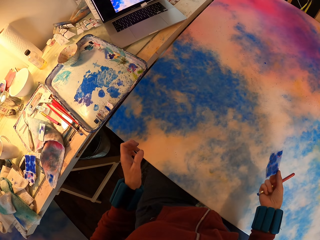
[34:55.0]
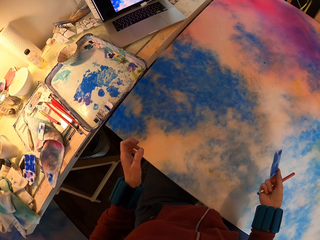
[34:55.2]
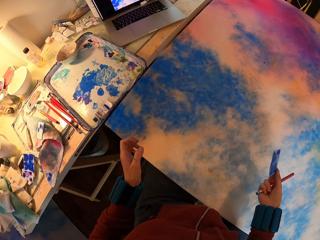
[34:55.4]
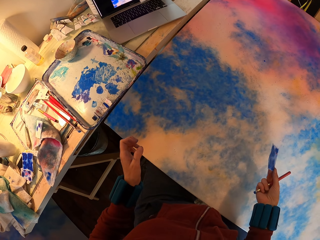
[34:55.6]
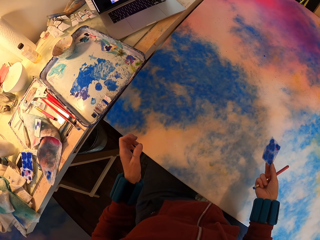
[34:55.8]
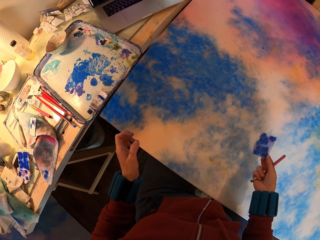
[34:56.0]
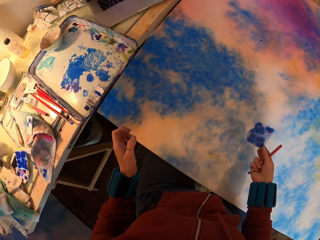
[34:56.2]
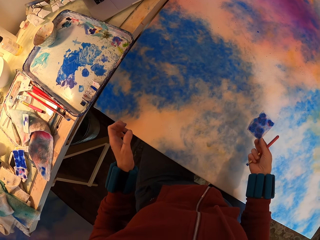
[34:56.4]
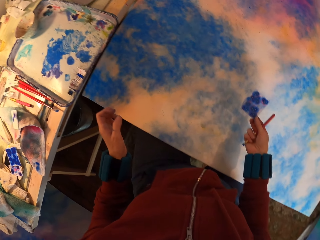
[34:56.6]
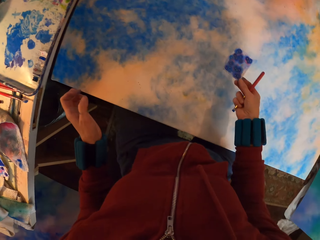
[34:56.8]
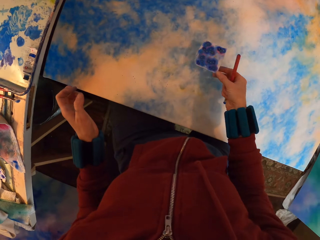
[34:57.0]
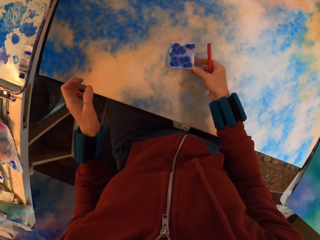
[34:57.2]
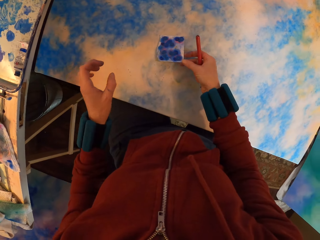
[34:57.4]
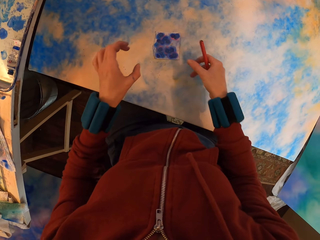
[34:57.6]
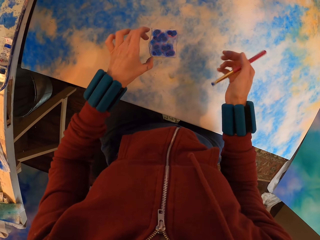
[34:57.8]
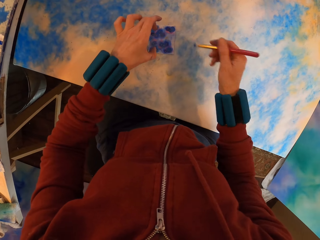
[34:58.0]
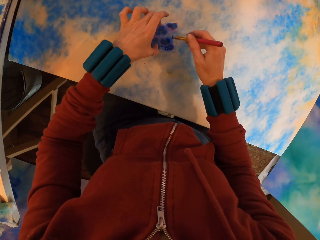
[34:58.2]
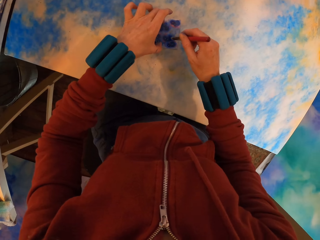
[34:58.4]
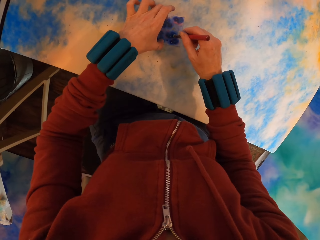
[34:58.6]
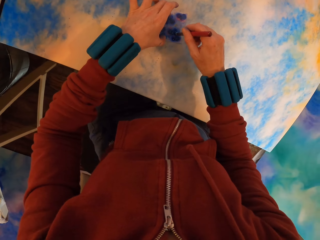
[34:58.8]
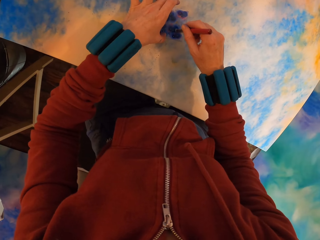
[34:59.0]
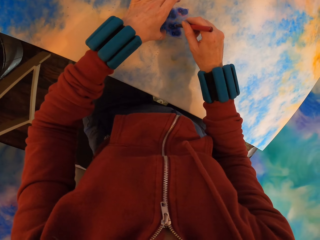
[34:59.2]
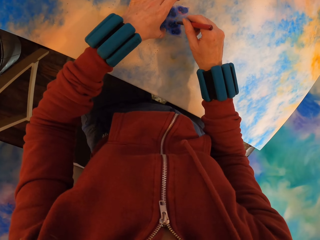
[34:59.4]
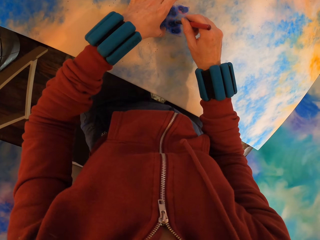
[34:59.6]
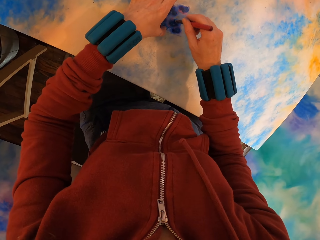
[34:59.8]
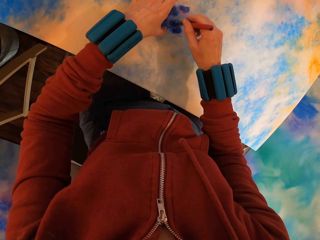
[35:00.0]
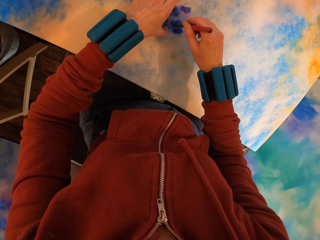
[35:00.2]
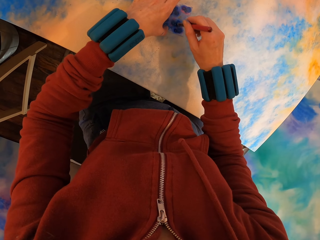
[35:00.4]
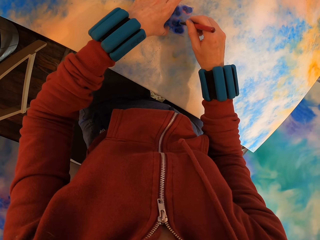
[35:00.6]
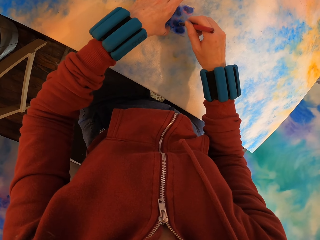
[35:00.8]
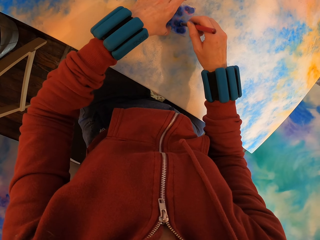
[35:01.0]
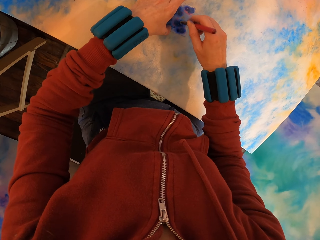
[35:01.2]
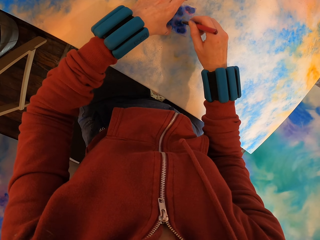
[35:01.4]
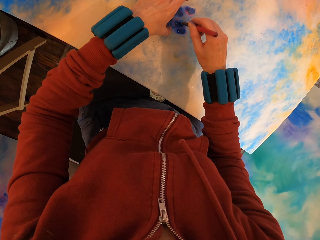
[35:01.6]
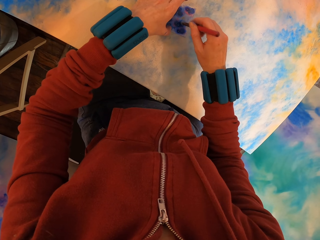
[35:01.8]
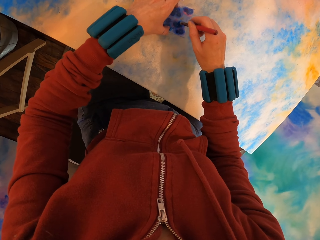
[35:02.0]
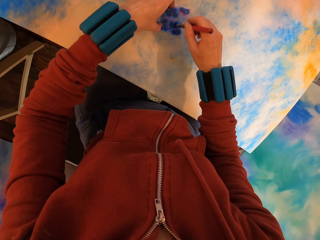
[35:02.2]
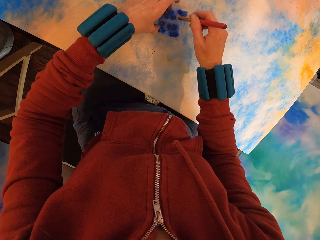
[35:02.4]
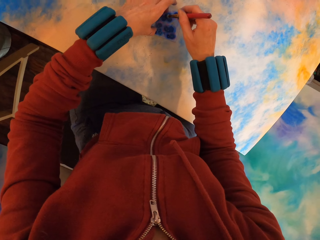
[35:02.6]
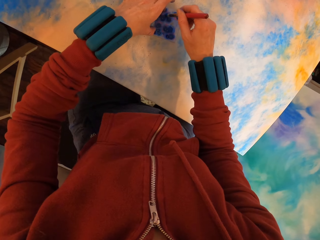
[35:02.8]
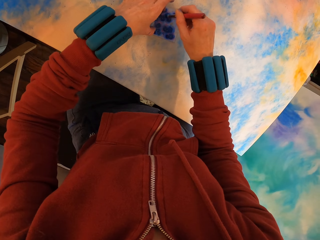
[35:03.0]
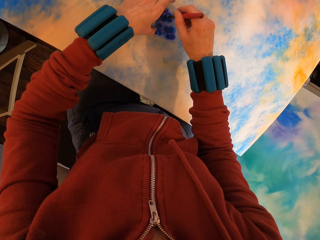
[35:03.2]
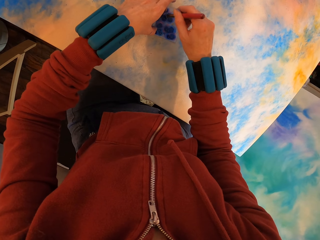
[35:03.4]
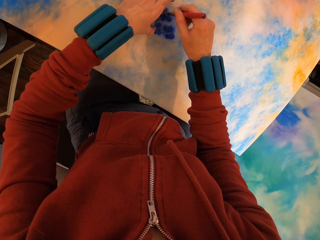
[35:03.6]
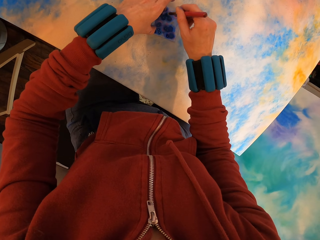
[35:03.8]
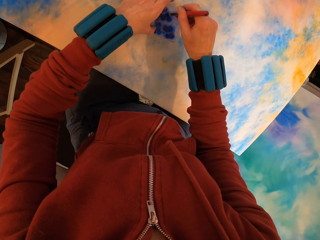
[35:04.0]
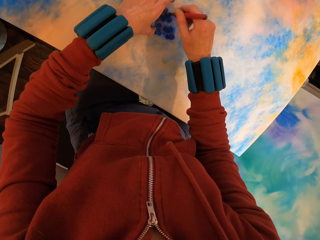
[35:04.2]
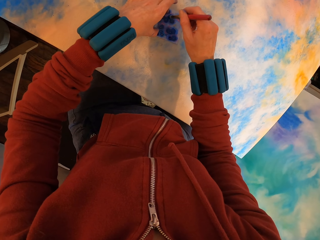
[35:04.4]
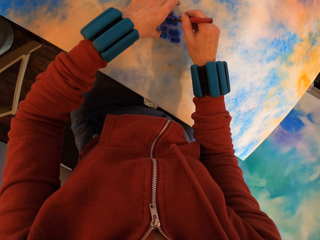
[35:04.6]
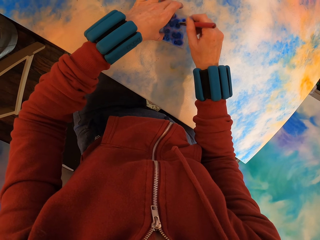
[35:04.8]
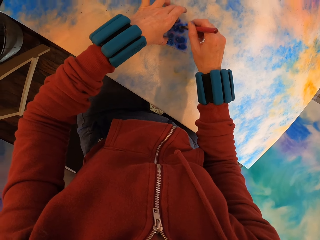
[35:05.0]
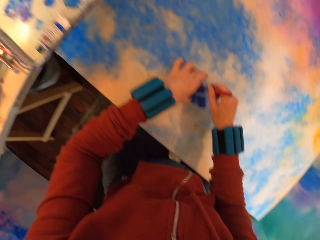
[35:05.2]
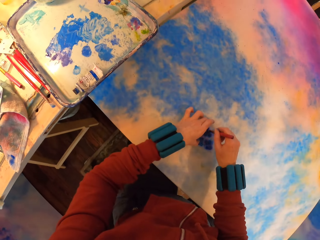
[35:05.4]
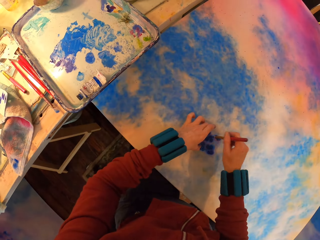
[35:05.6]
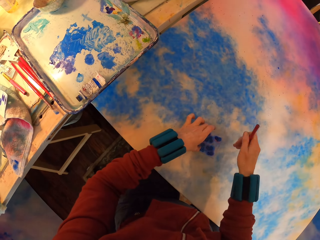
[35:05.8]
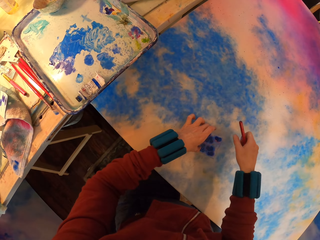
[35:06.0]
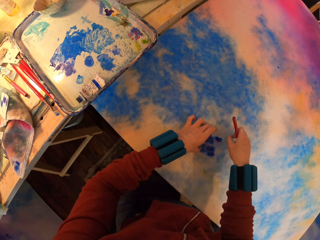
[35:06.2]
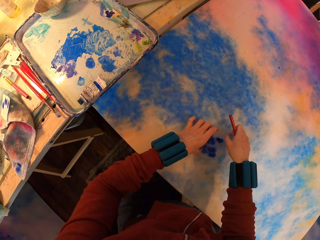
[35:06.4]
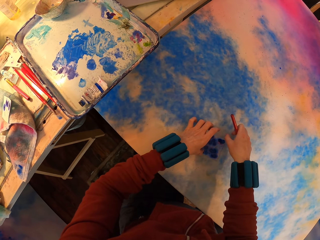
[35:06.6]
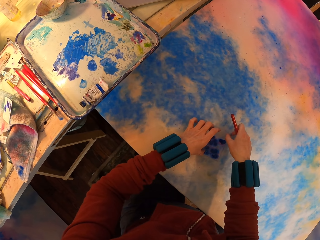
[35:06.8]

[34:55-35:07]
The camera wearer places the paper on the canvas. They apply paint with a brush on the painting.

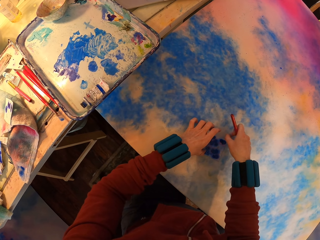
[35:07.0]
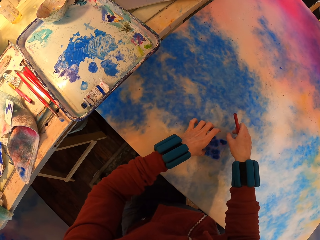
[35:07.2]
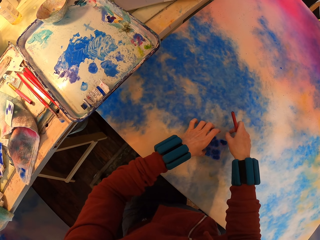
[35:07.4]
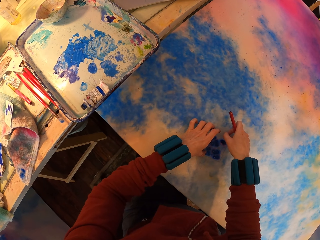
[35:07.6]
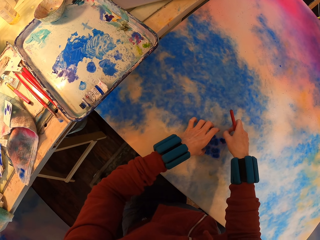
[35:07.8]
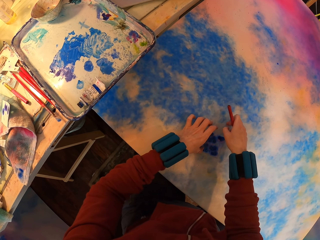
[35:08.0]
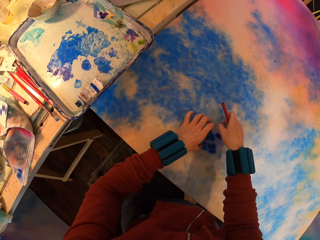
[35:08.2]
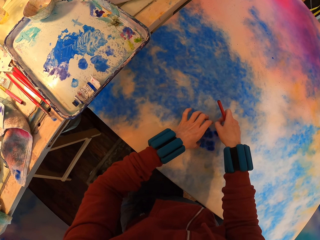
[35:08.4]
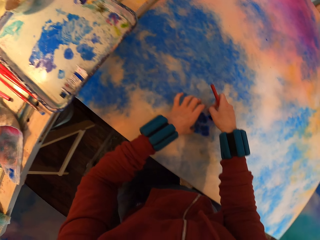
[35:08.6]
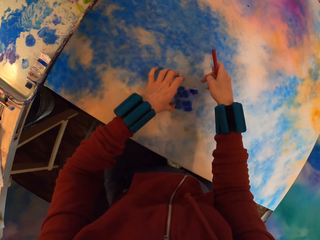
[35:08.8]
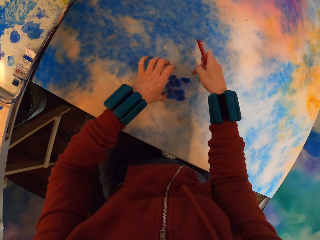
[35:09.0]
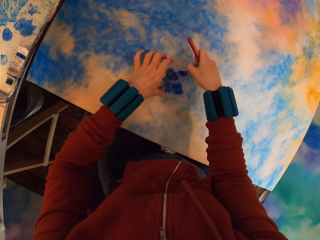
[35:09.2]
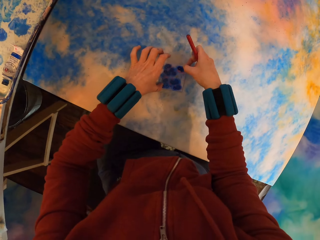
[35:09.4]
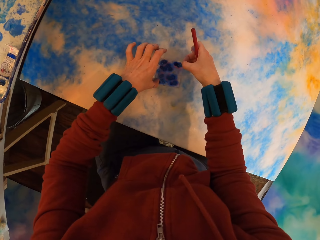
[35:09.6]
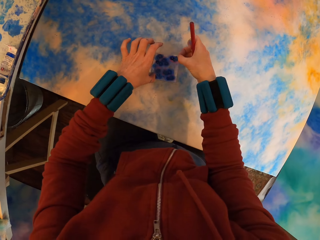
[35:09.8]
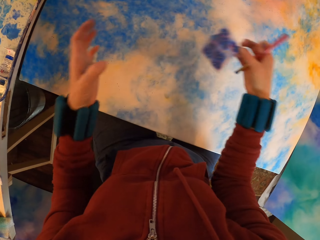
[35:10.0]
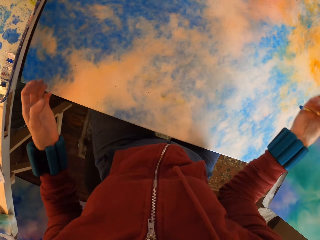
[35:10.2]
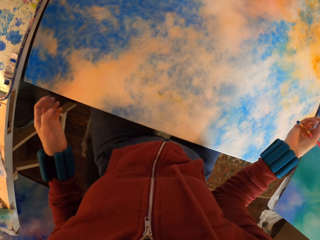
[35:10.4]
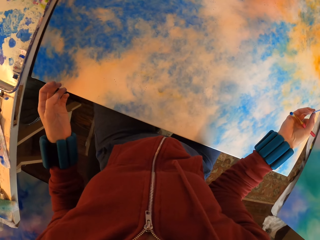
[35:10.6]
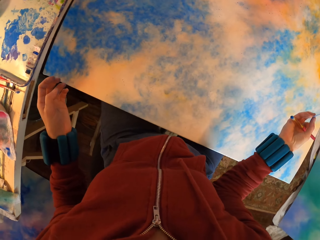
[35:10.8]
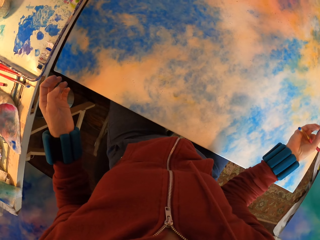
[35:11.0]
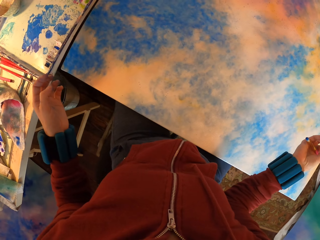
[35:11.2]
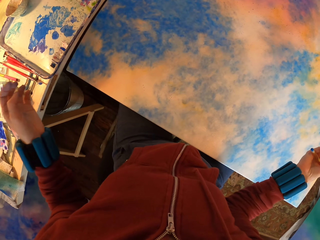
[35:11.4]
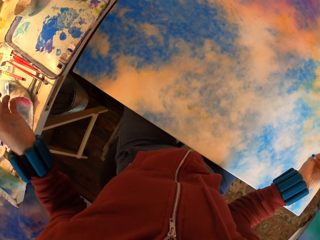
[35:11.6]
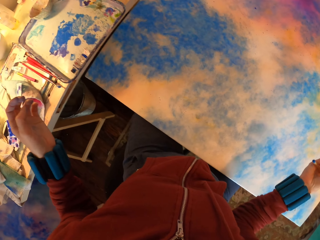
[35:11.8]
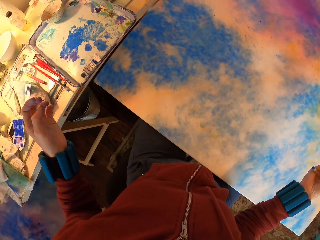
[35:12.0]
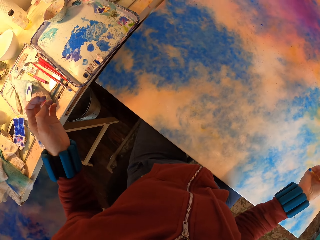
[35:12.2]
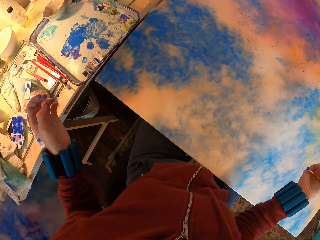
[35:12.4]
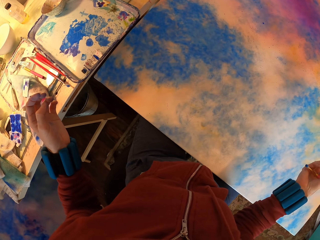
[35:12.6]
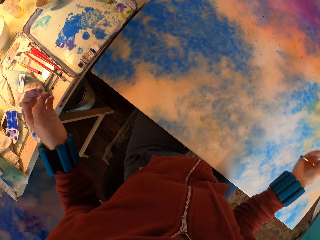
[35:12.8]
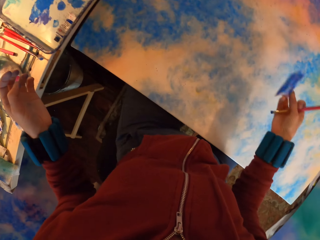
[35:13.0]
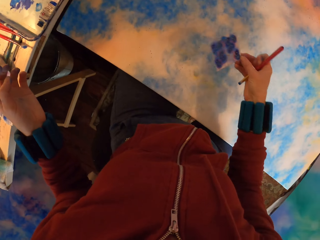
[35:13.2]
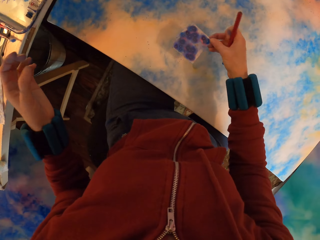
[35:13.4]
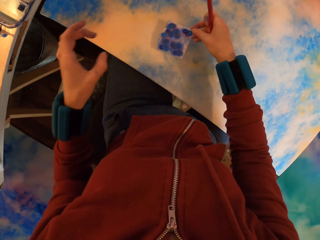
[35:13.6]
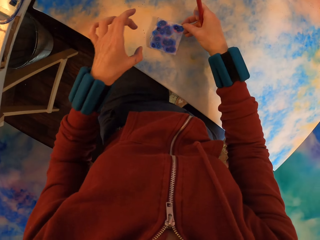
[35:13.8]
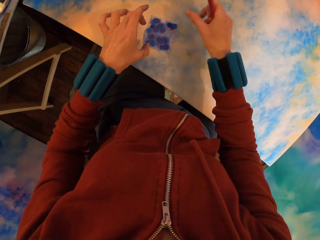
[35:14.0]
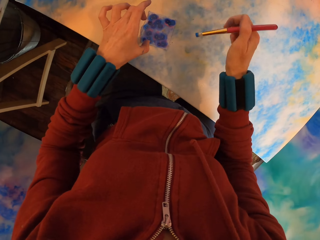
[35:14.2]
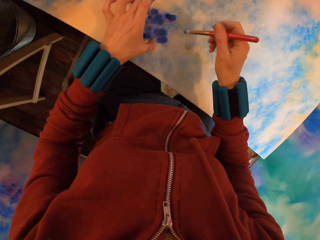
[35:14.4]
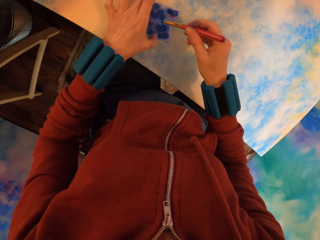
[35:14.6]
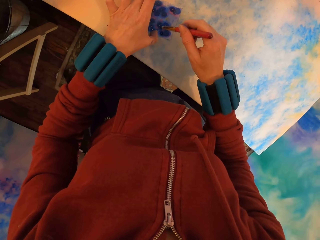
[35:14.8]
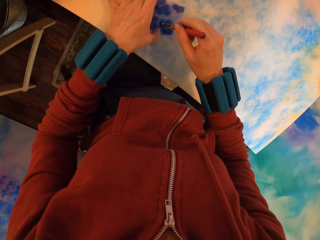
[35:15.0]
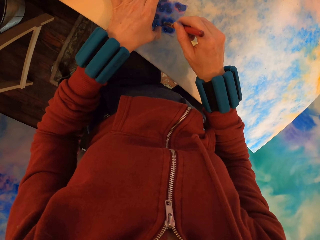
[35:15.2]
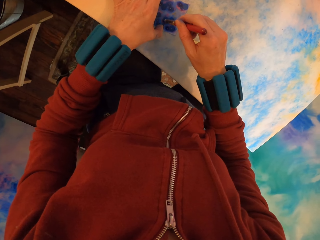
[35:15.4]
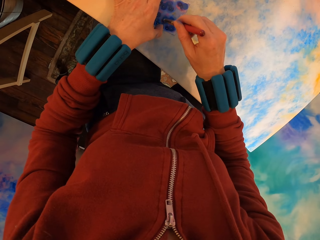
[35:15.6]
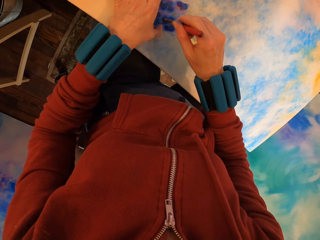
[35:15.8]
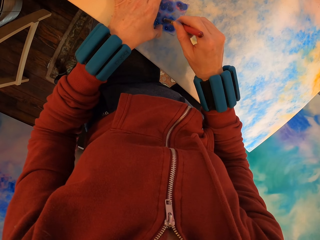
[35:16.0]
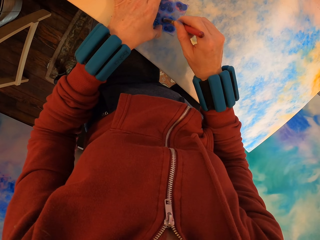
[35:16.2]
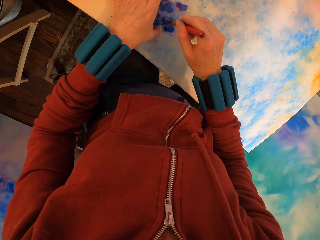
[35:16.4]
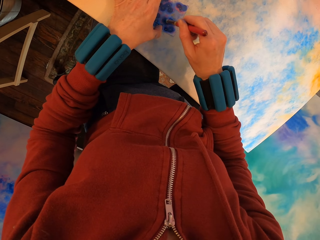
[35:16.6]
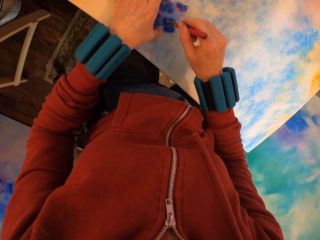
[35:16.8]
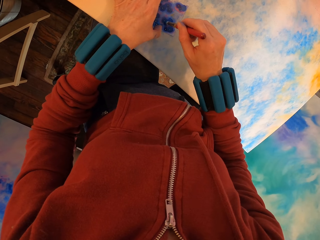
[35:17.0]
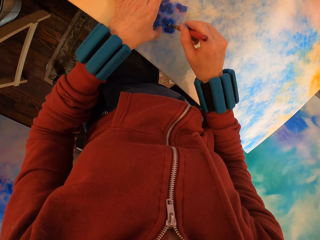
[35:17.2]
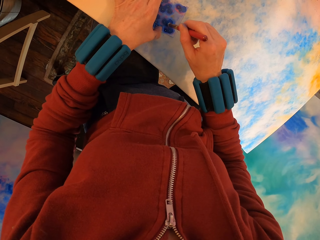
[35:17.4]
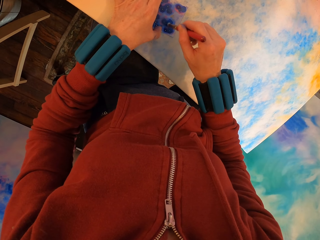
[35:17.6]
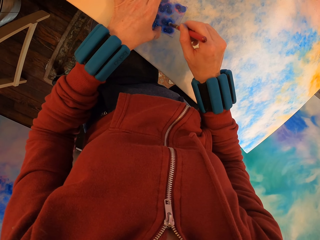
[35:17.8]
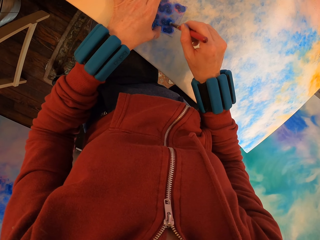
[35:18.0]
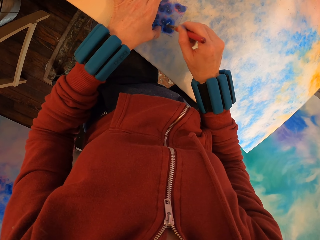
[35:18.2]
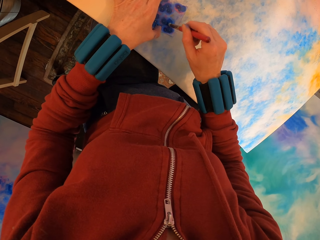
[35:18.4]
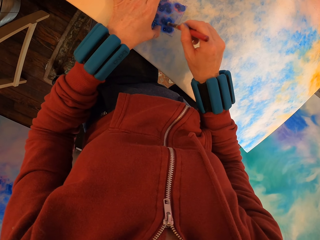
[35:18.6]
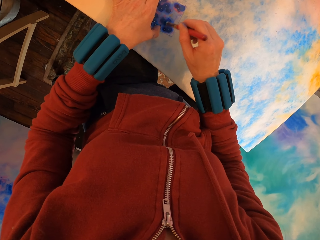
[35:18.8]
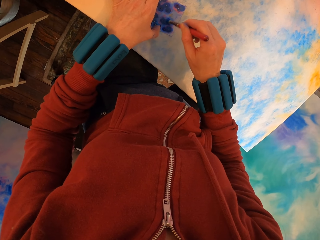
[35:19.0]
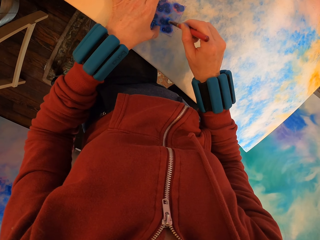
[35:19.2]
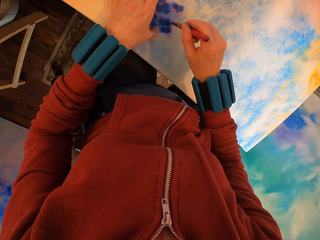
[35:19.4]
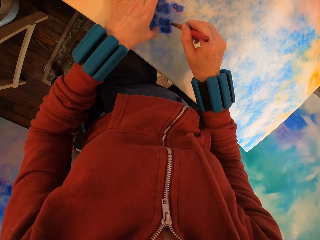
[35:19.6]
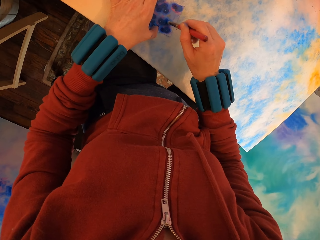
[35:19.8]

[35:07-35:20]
The camera wearer lifts the paper. They place the paper on the canvas. They paint the canvas.
